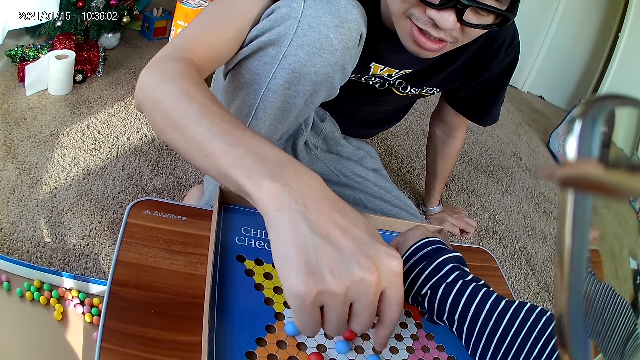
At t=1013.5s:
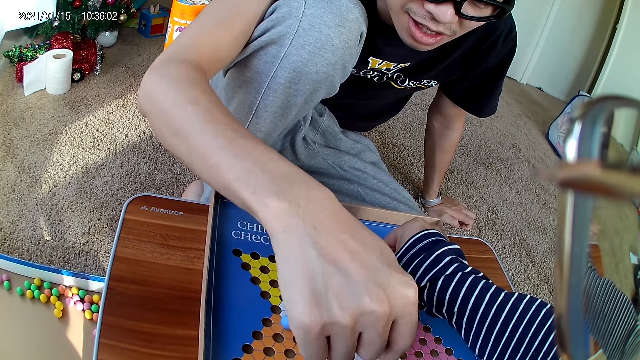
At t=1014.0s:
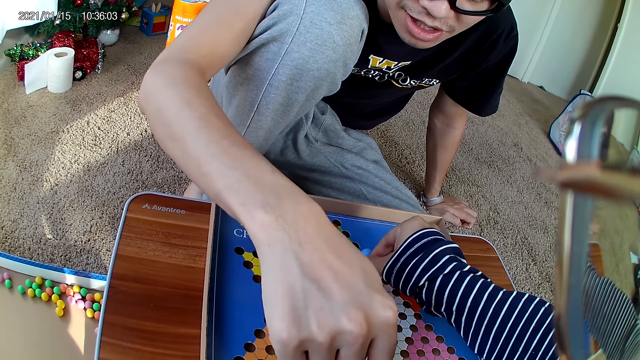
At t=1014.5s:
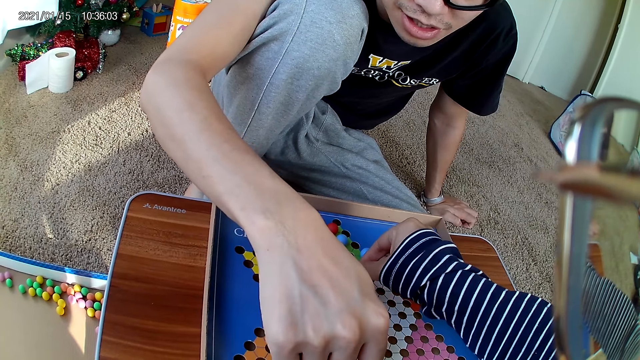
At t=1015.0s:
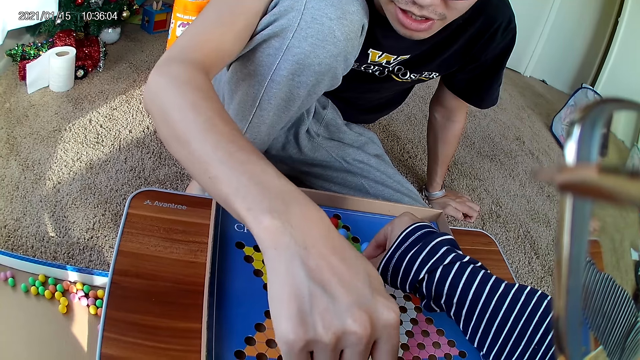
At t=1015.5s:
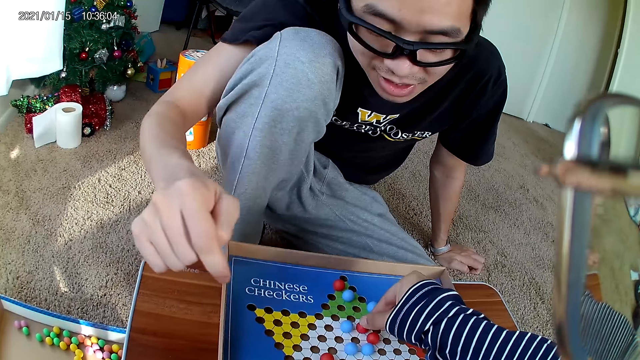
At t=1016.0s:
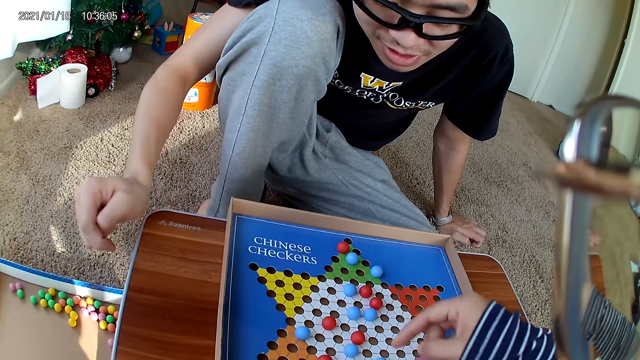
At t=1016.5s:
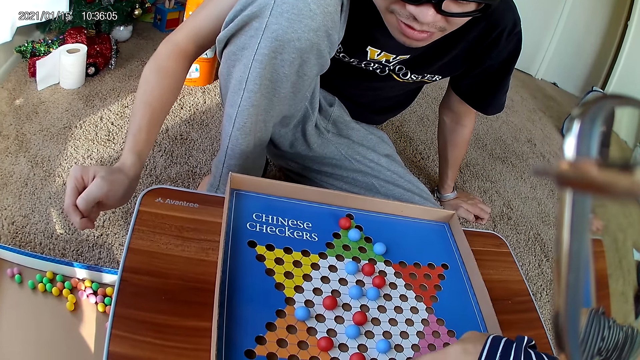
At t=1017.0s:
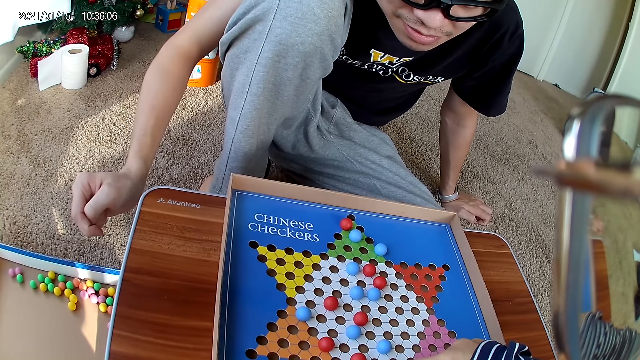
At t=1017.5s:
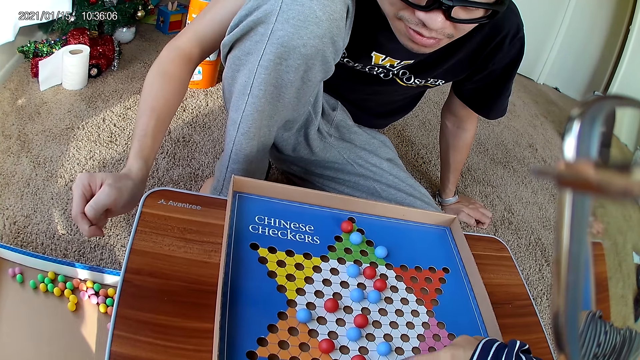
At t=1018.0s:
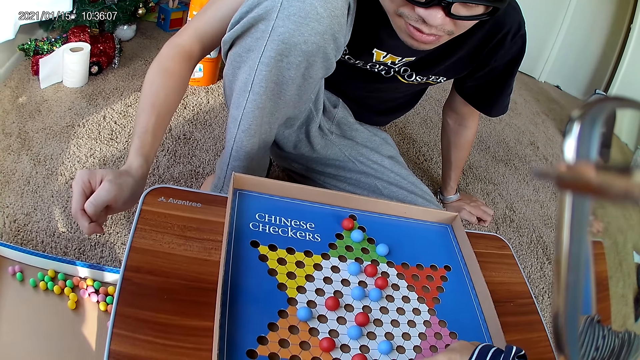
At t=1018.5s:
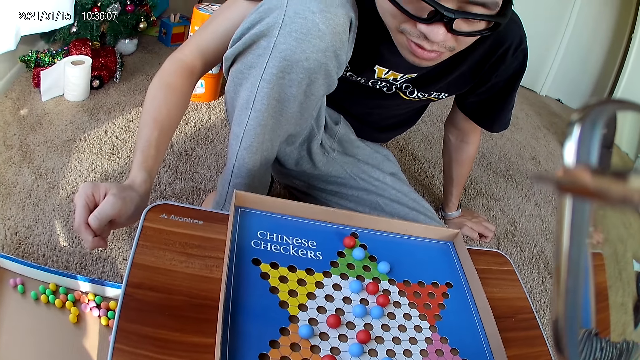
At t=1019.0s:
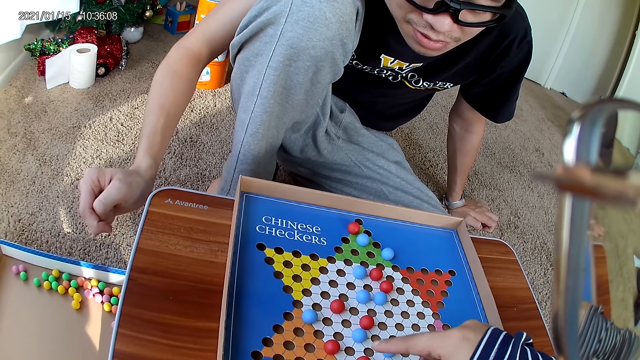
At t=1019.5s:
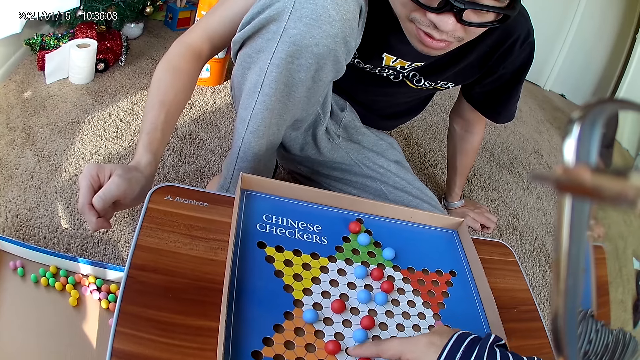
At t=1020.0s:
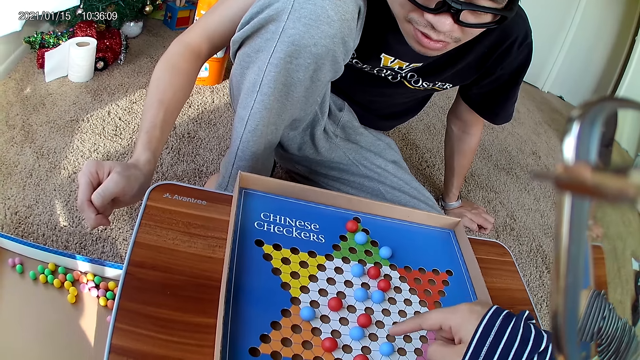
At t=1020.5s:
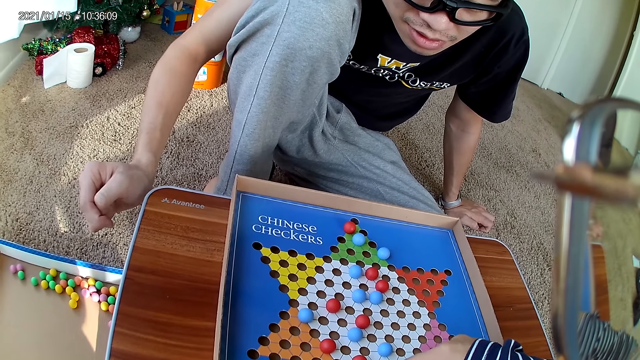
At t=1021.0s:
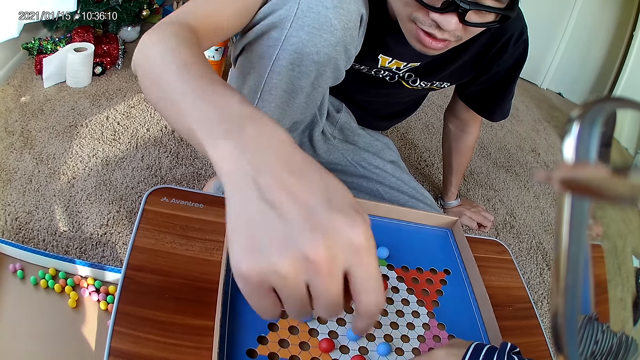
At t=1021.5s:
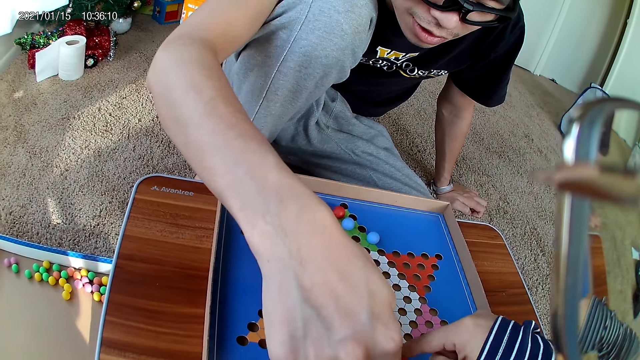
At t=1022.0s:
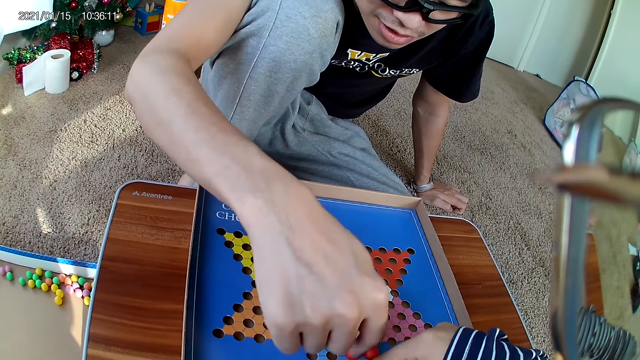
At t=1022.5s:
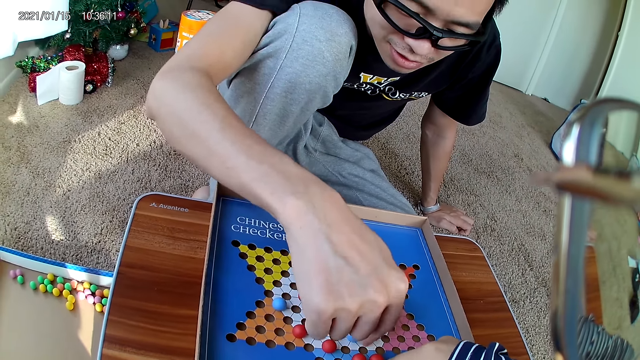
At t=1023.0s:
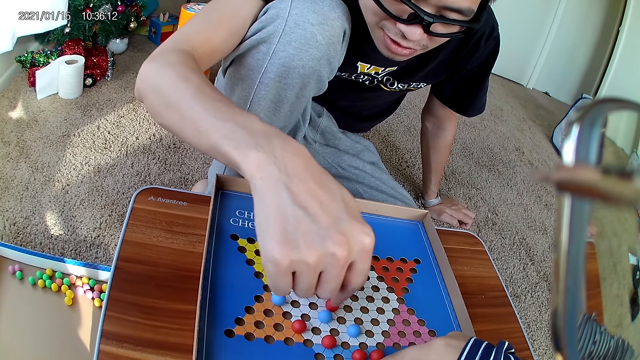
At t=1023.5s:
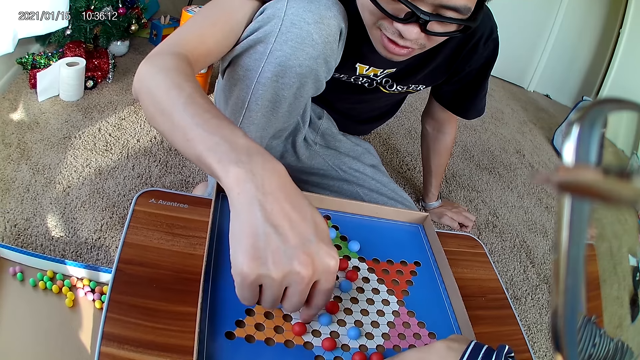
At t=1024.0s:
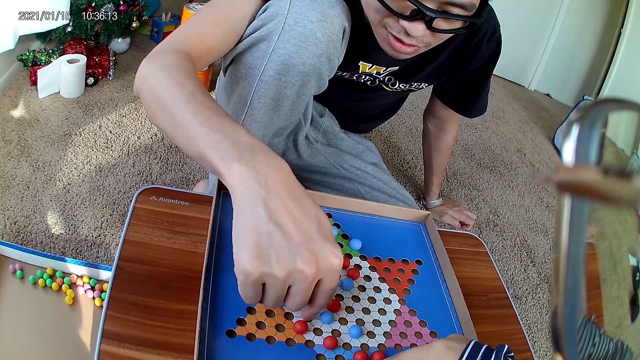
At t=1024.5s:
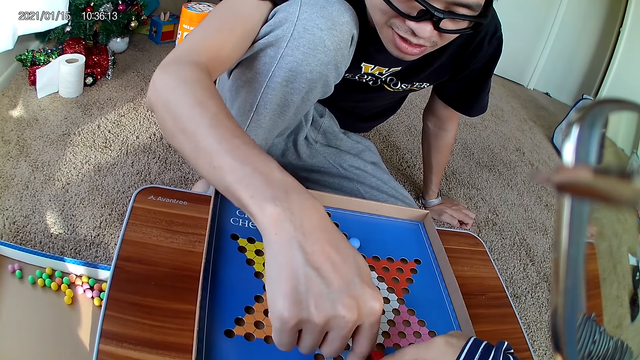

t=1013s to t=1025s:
The camera wearer drops a marble. They point at a marble. A man places his hand on the board.

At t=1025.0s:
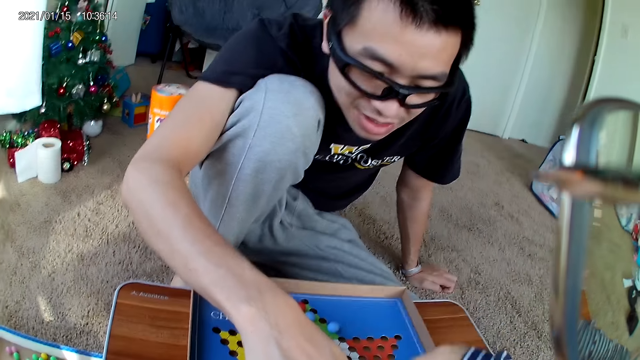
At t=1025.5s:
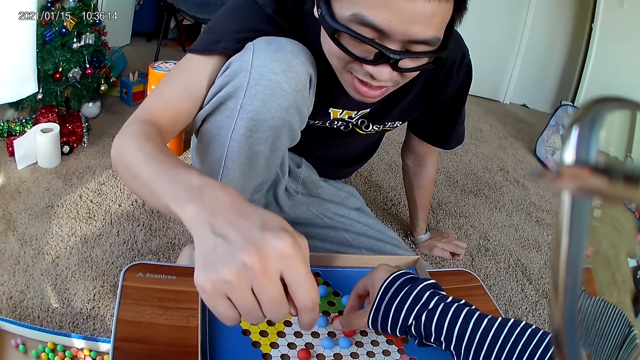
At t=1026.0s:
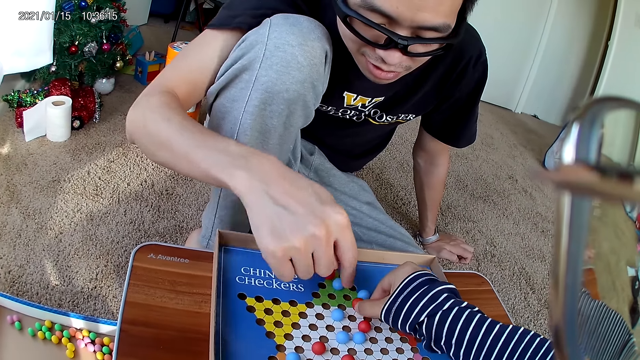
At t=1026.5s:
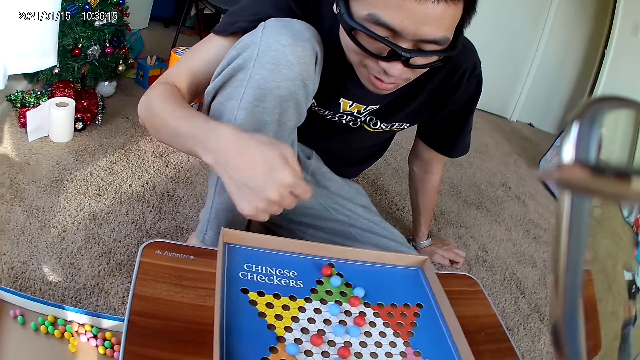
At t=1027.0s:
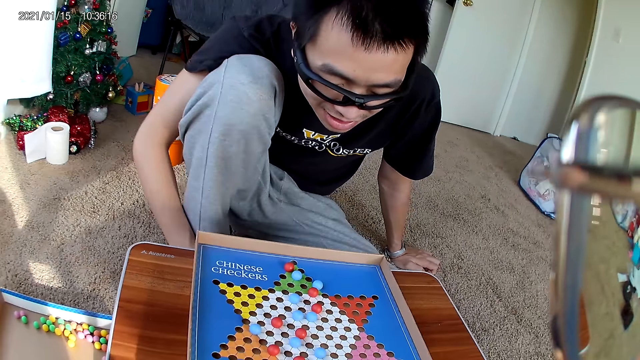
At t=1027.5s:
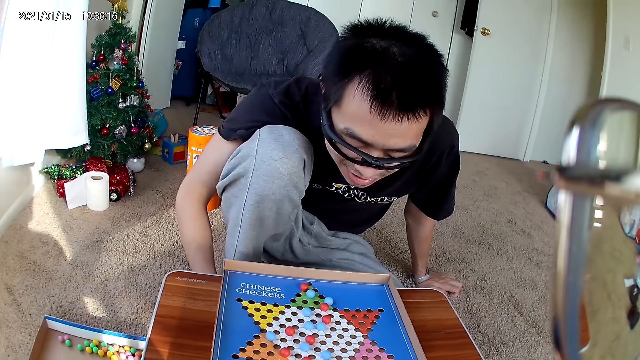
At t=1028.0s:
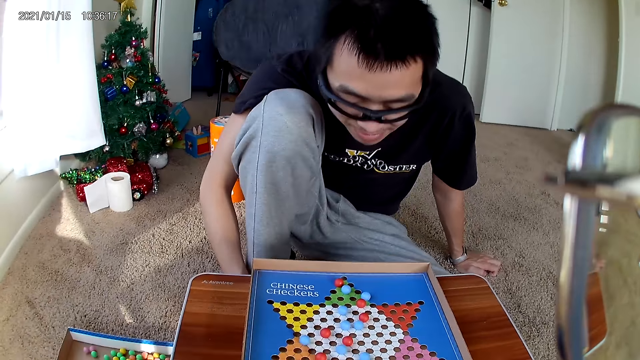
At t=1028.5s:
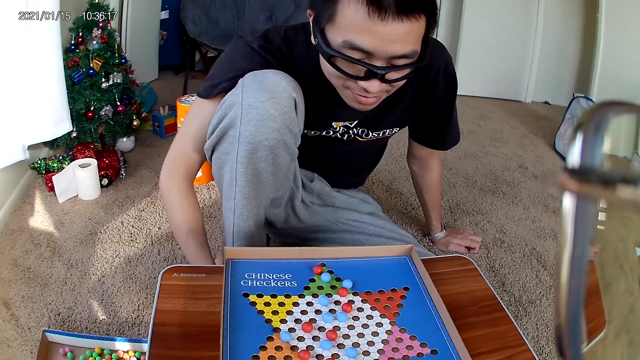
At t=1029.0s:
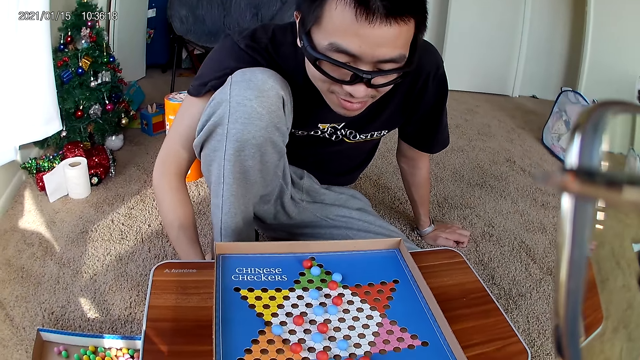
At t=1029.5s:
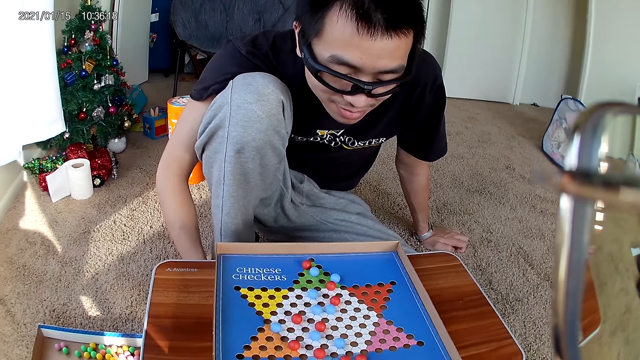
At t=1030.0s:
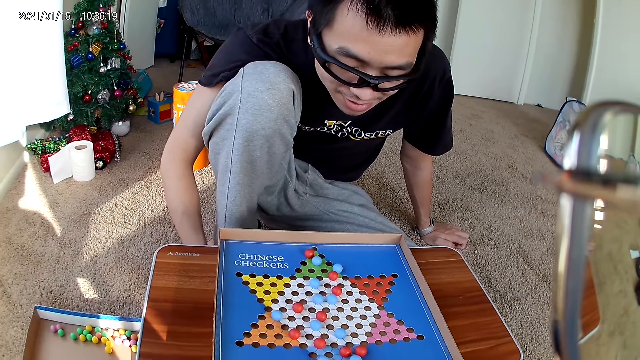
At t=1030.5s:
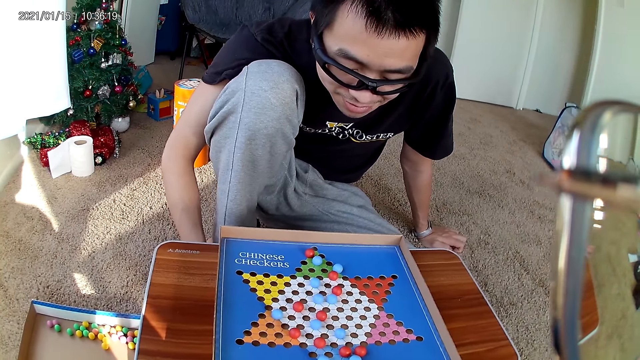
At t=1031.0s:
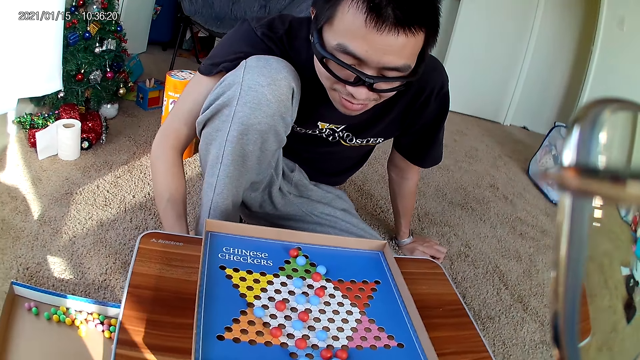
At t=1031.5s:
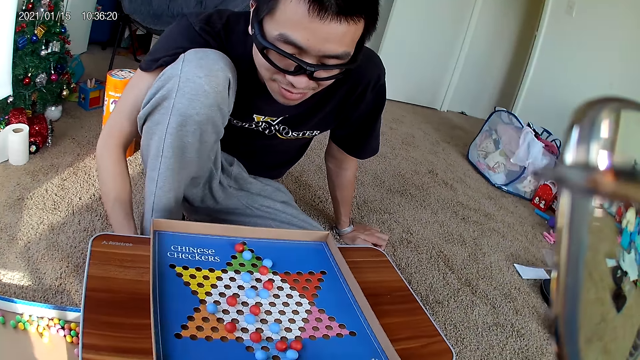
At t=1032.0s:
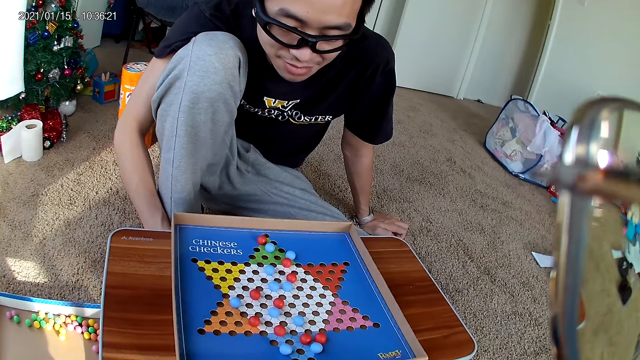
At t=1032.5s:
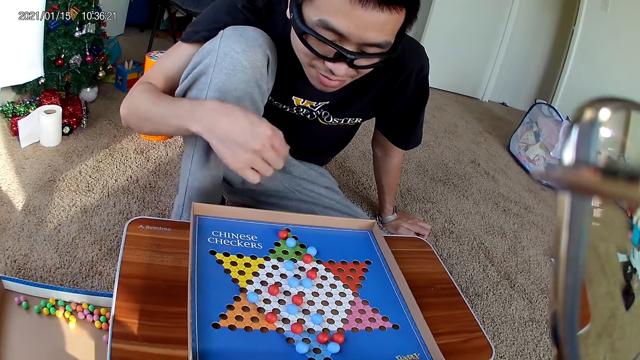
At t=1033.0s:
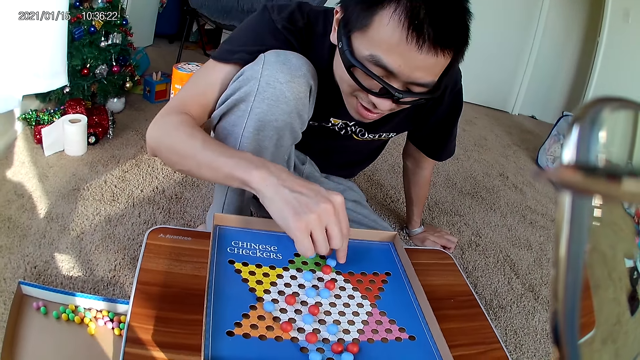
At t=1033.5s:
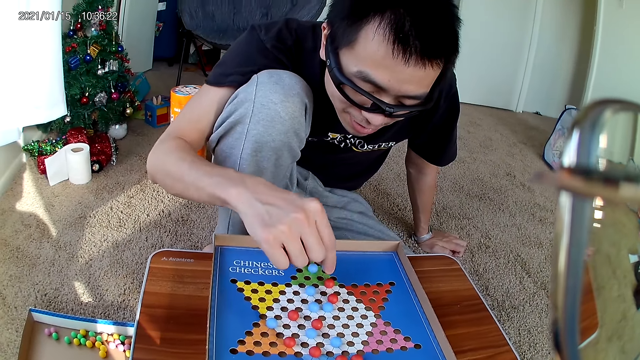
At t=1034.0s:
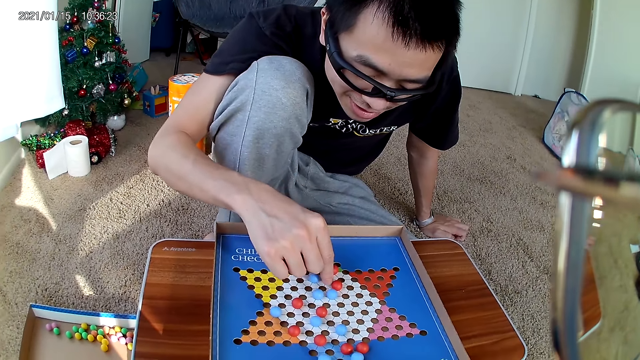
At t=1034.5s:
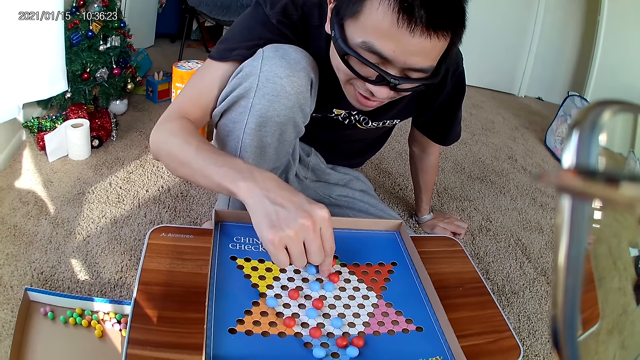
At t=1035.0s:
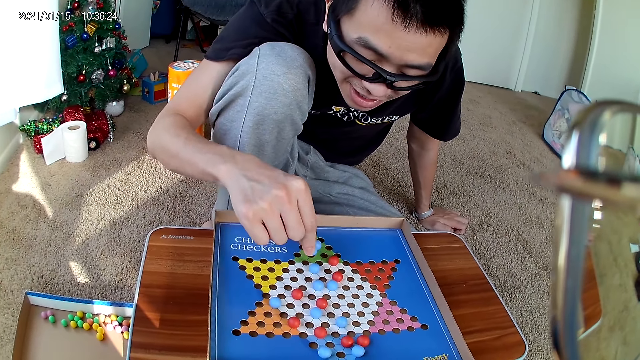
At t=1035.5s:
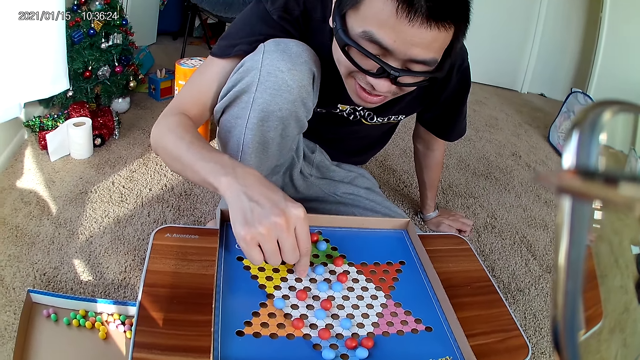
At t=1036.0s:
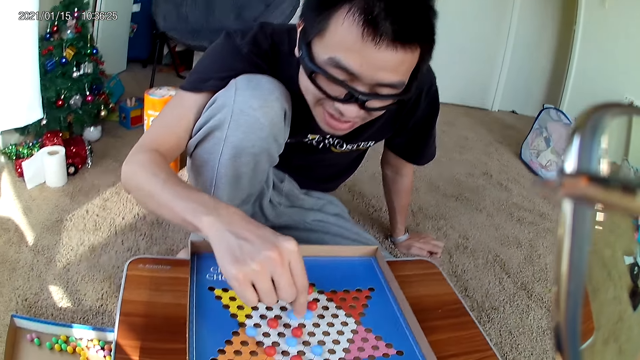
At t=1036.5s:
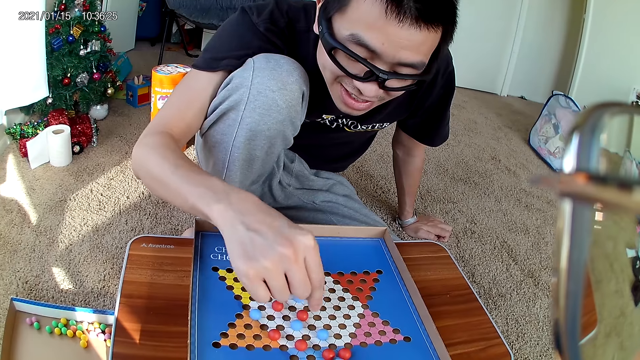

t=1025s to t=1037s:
The camera wearer touches a marble. She takes a red marble piece on the checkers board with her right hand. She moves the red marble piece on the checkers board to a new position. A man moves a blue marble piece on the checkers board to a new position. The man picks up a marble.
